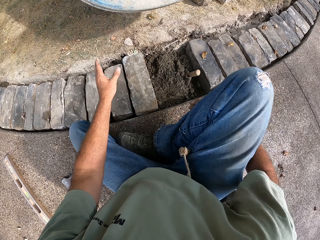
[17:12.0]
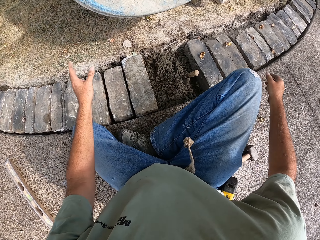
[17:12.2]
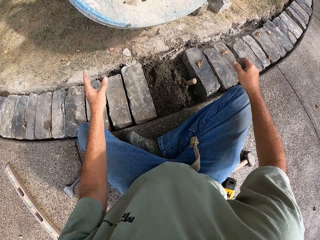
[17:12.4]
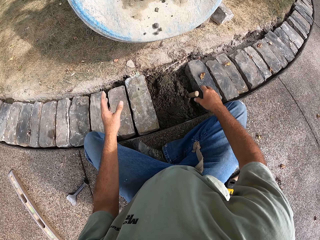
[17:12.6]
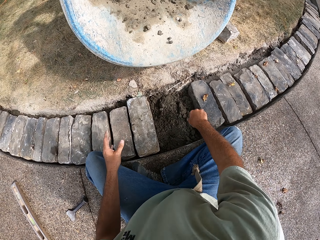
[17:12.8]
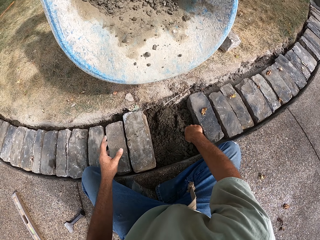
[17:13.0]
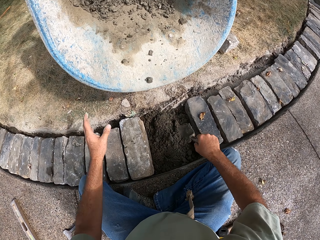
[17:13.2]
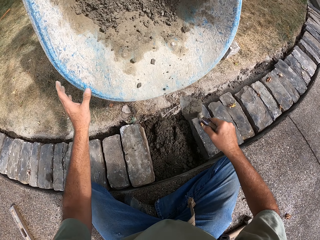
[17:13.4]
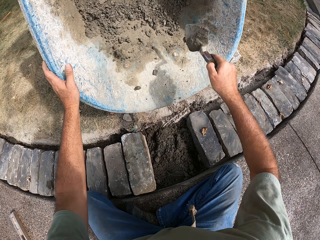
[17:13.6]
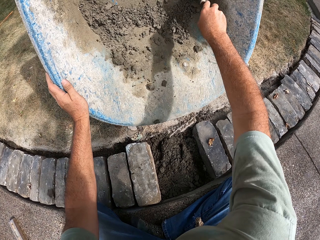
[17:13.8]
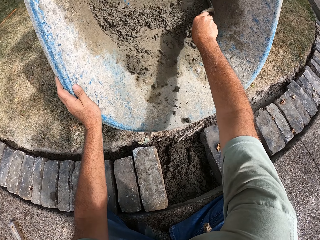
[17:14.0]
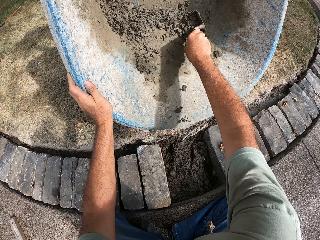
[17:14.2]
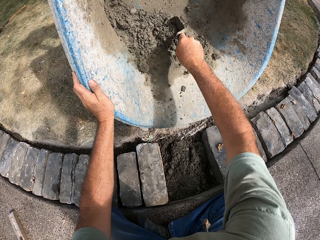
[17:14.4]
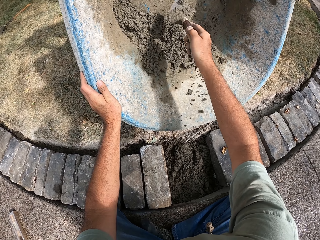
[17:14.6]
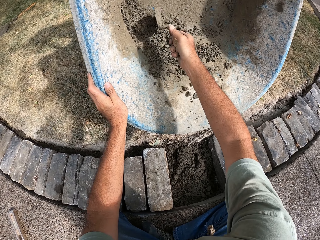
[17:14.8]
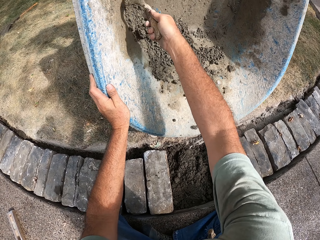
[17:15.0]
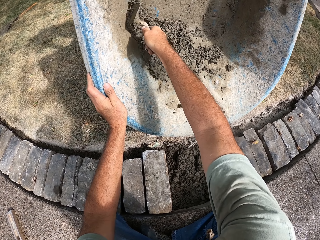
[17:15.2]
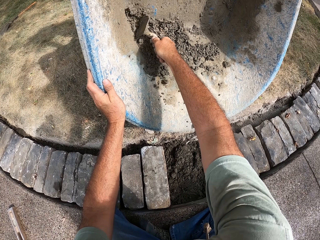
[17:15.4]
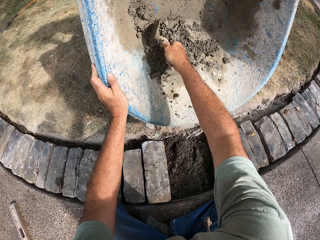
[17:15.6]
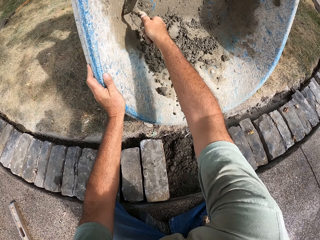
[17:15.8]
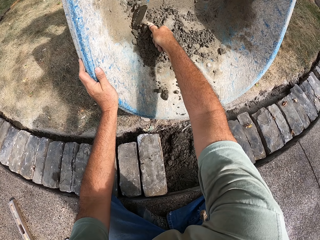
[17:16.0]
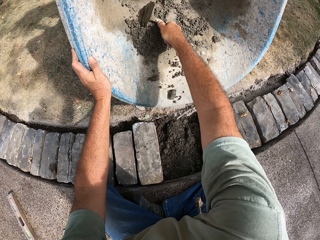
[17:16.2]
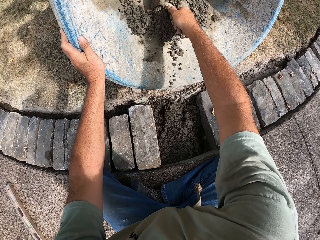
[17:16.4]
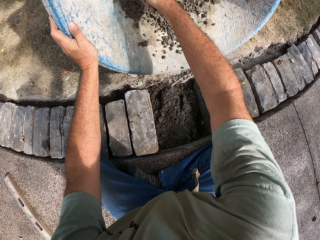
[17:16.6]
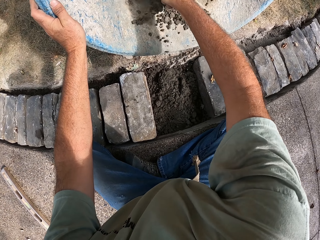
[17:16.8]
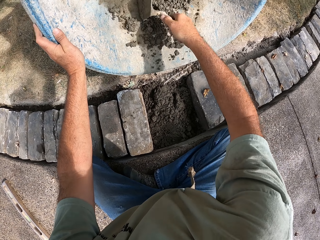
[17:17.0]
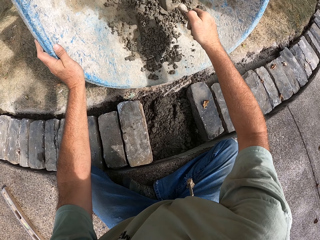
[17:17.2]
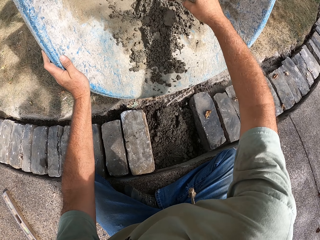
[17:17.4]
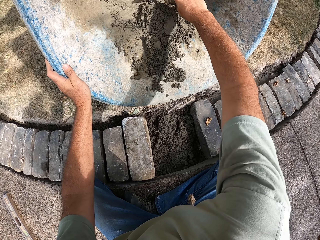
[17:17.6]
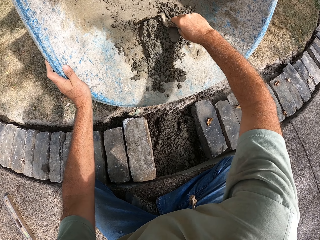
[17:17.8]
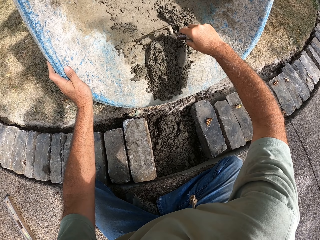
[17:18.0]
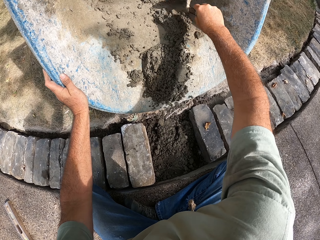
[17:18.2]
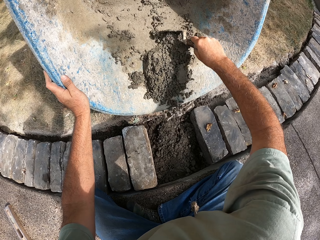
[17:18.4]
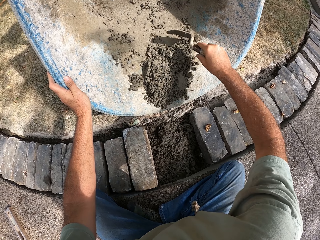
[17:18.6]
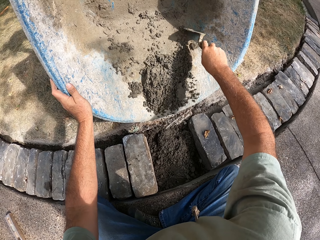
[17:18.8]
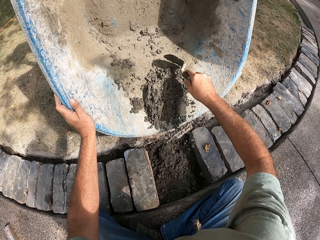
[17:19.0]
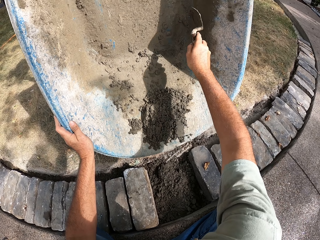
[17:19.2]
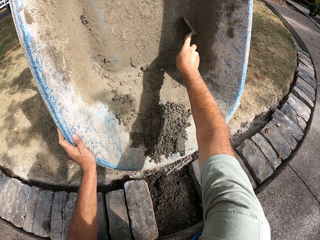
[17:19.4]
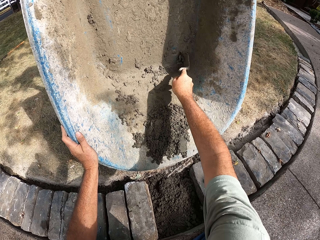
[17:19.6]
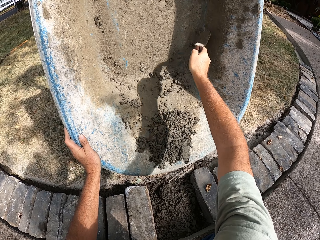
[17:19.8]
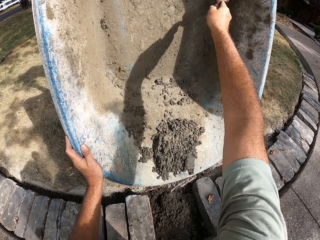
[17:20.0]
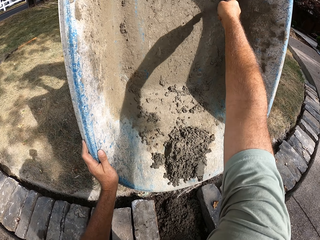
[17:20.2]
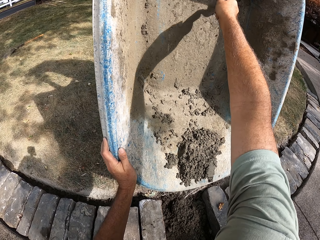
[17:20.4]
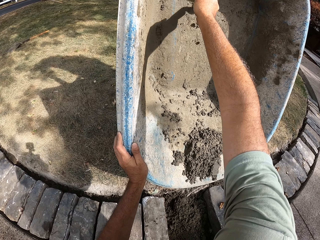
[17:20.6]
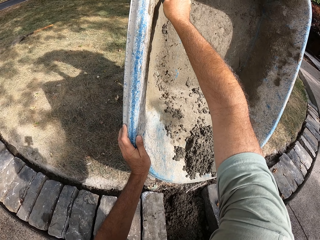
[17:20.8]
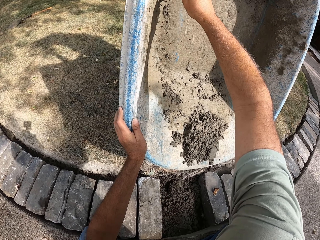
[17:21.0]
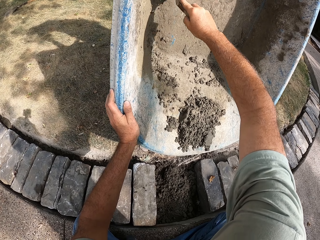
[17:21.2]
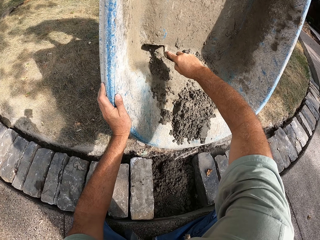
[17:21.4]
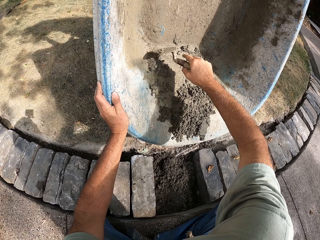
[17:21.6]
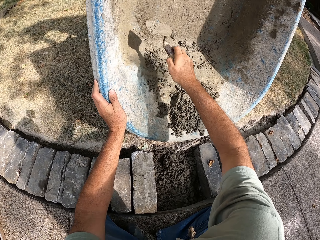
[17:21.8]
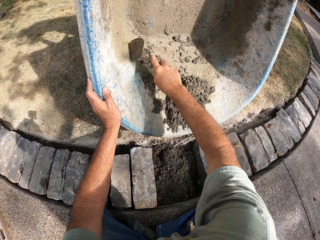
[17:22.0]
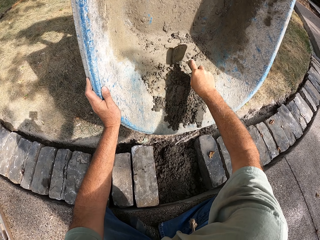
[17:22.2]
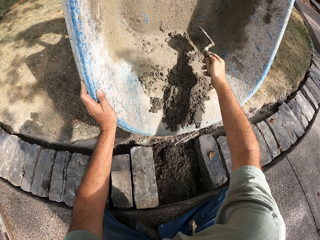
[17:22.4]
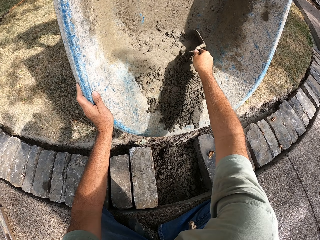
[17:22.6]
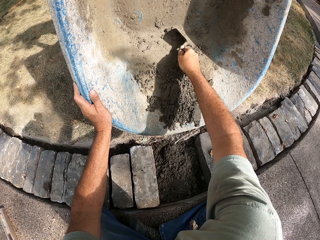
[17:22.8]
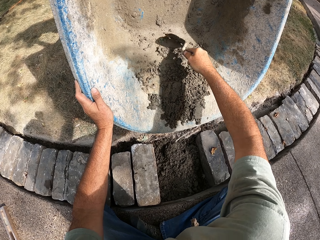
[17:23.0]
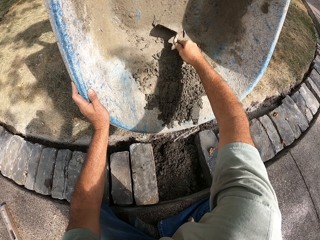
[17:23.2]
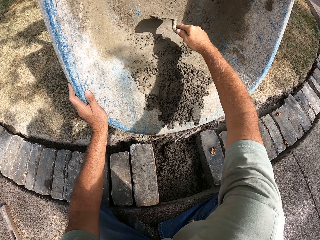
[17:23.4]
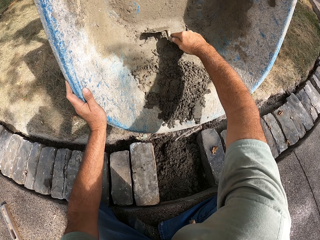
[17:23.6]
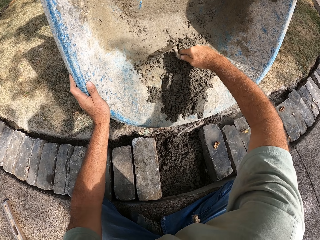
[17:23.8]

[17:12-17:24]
The camera wearer takes concrete with the trowel from the wheelbarrow.

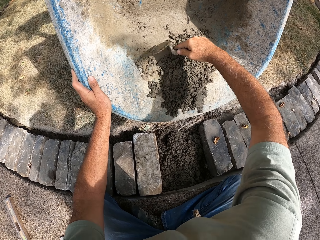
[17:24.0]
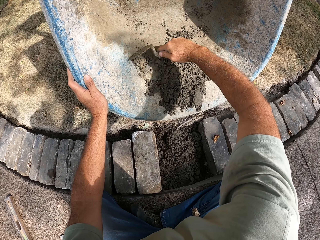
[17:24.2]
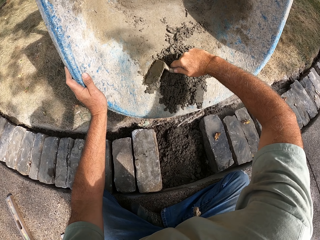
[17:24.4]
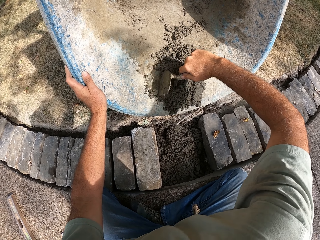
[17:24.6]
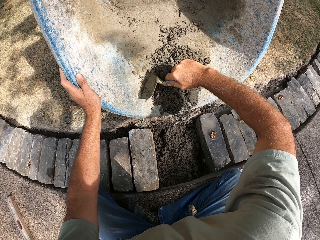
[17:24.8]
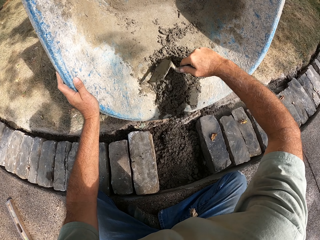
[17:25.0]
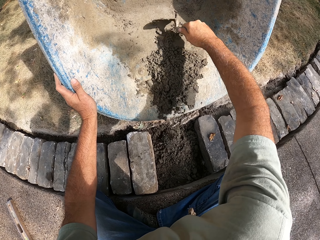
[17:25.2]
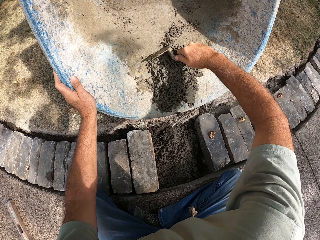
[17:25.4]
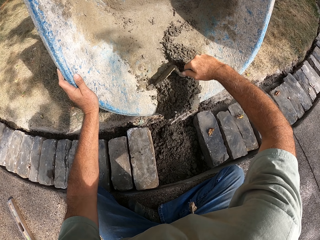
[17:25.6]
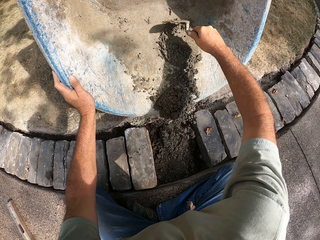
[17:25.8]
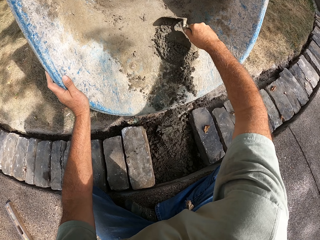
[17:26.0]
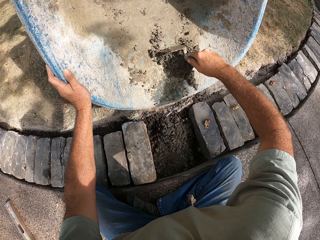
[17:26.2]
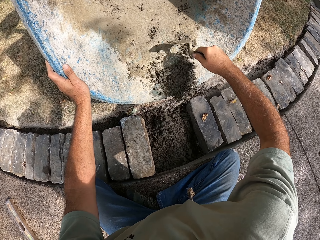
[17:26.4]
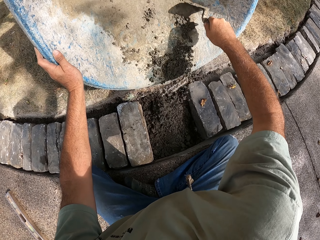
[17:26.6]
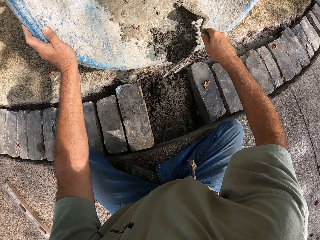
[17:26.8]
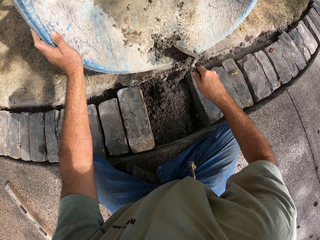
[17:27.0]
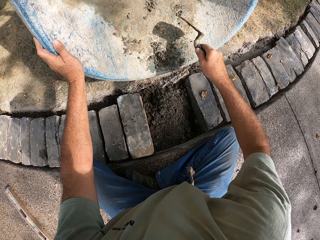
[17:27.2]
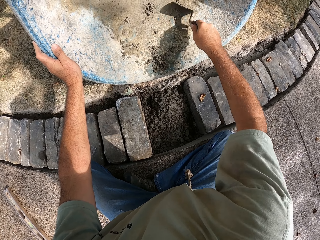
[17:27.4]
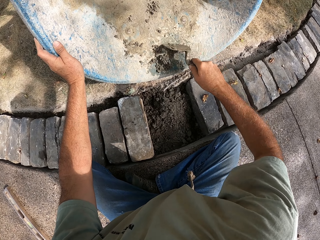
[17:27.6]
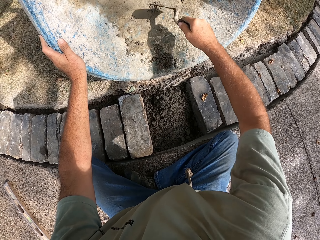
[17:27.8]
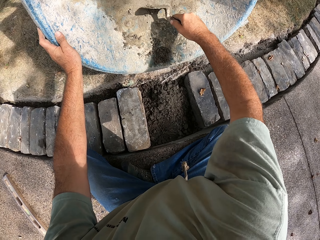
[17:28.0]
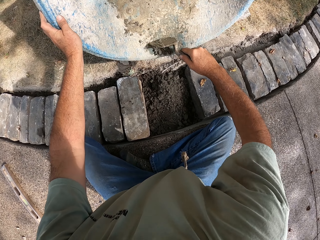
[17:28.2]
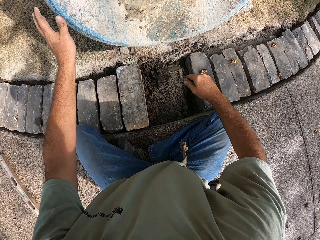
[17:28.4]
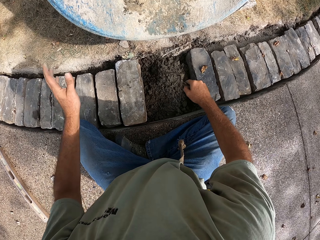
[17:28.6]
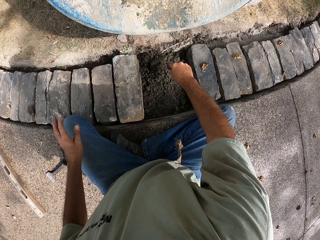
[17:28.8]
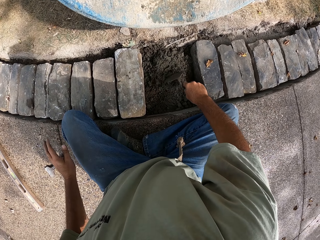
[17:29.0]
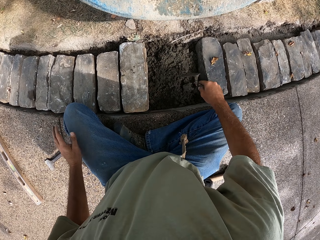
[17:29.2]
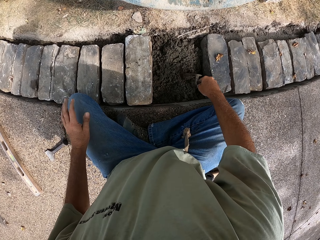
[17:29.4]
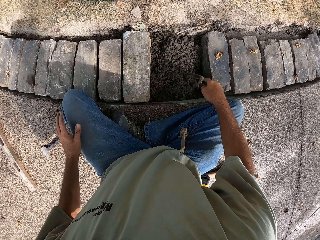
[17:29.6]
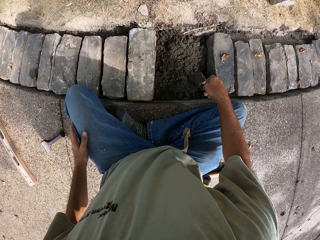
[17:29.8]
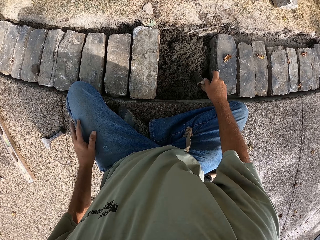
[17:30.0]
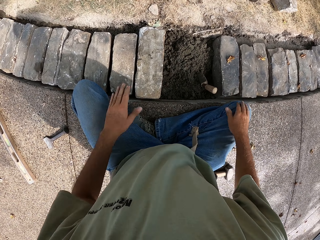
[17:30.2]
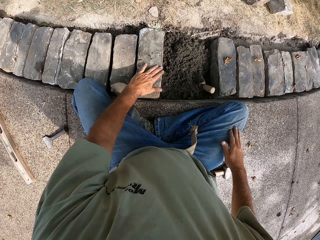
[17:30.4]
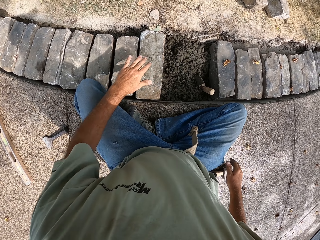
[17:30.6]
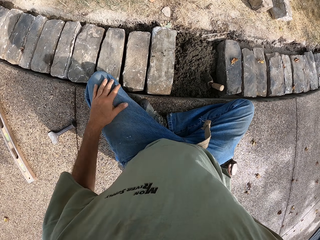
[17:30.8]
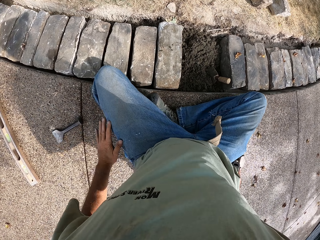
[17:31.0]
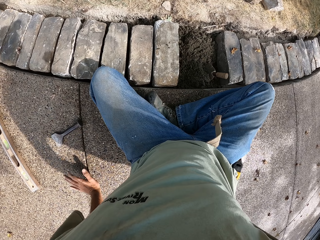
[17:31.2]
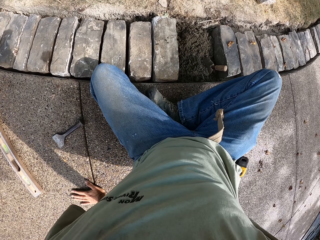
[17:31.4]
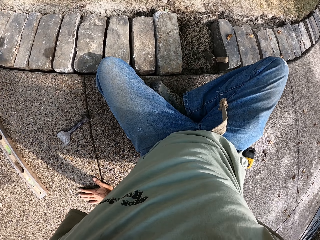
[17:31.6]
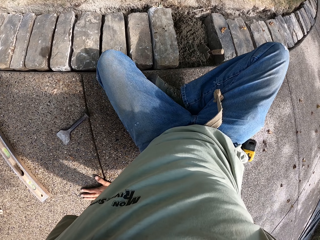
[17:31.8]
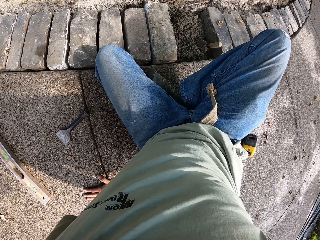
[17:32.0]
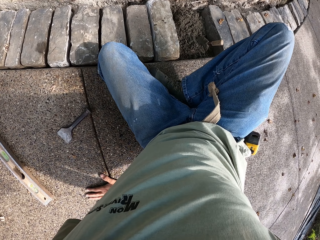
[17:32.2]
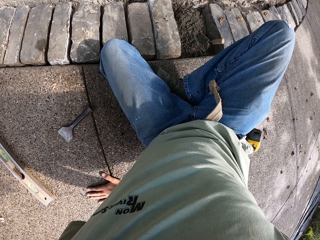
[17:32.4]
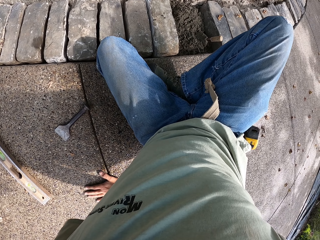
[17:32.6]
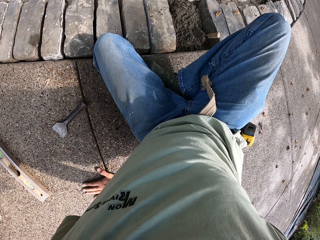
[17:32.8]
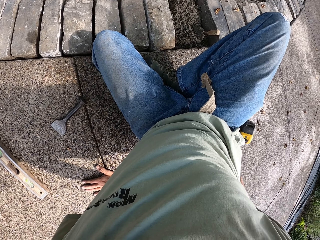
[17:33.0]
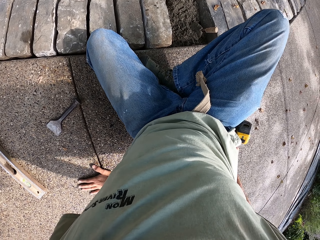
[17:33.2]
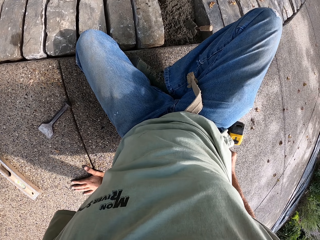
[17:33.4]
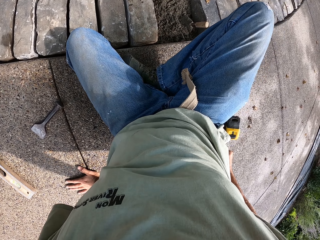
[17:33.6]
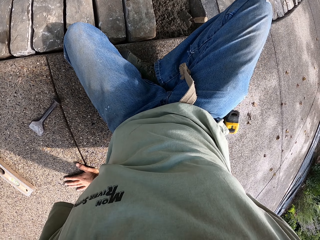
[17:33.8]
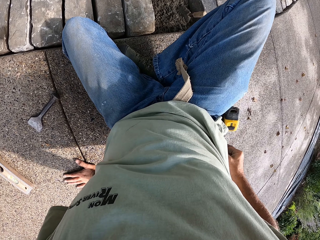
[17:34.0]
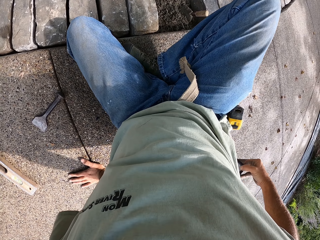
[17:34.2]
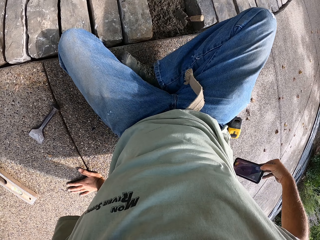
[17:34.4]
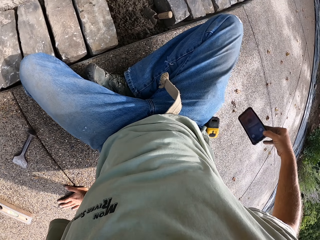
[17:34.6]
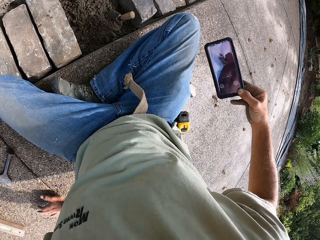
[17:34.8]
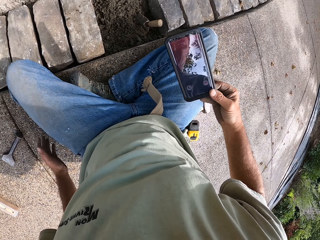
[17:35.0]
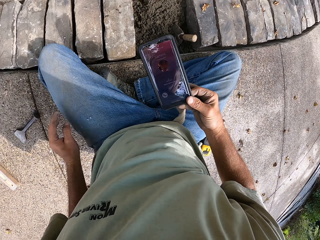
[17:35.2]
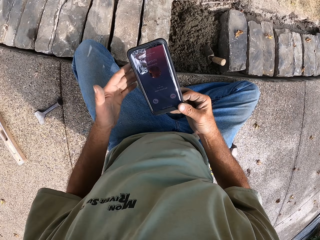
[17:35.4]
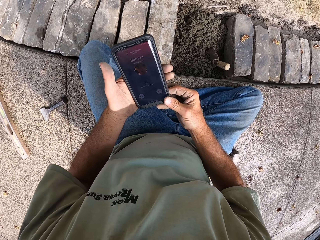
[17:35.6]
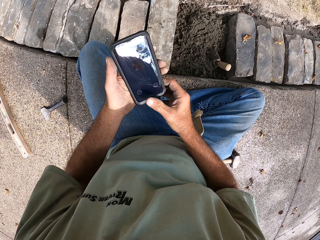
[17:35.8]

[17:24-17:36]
The camera wearer flattens the concrete on the ground with the trowel. He puts the trowel on the concrete. He takes a phone from his pocket.
